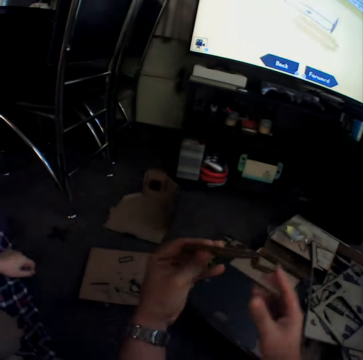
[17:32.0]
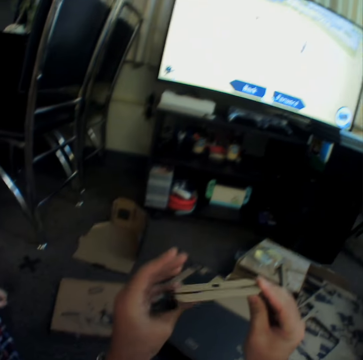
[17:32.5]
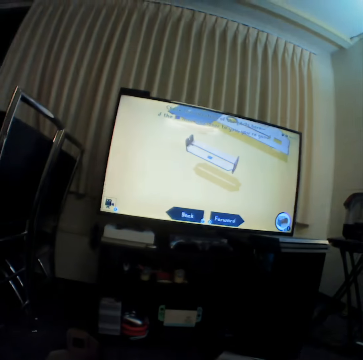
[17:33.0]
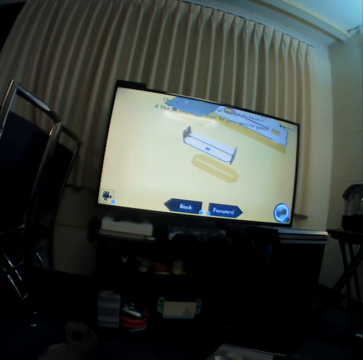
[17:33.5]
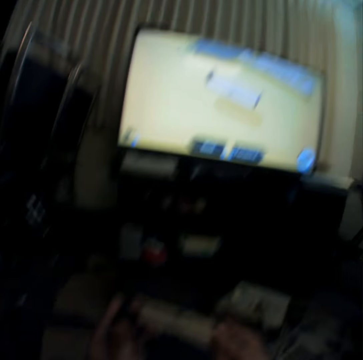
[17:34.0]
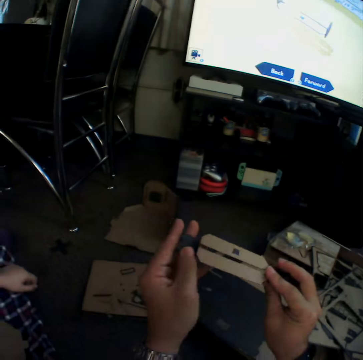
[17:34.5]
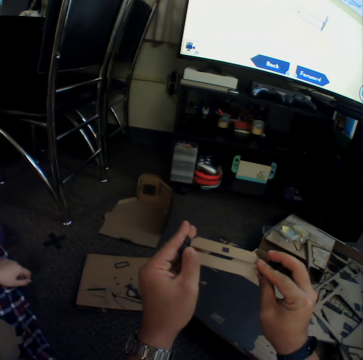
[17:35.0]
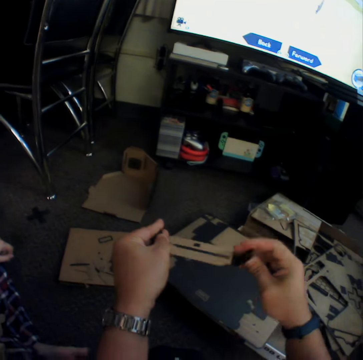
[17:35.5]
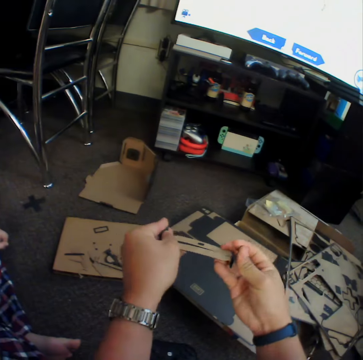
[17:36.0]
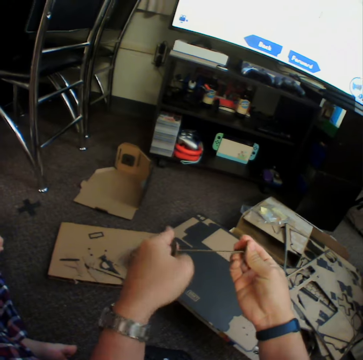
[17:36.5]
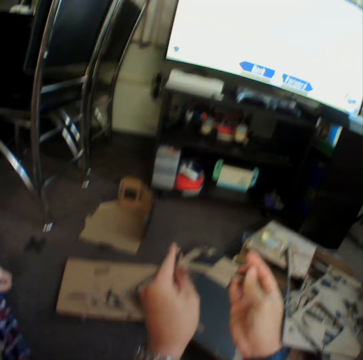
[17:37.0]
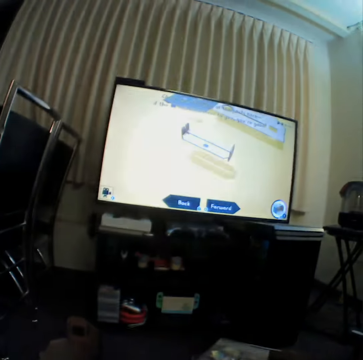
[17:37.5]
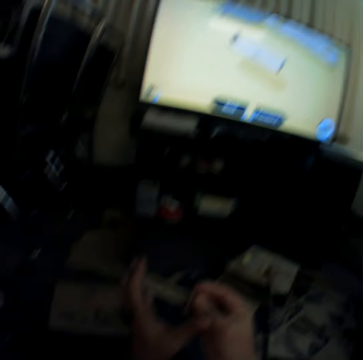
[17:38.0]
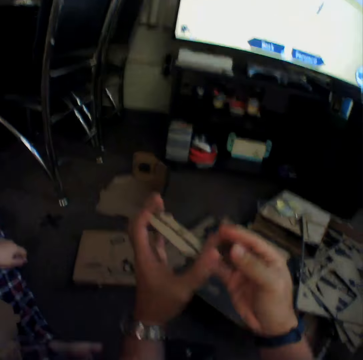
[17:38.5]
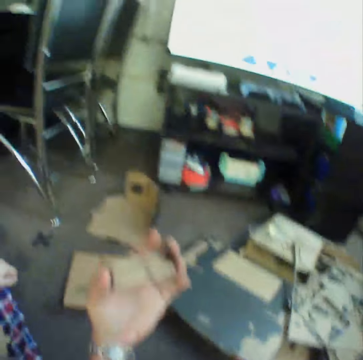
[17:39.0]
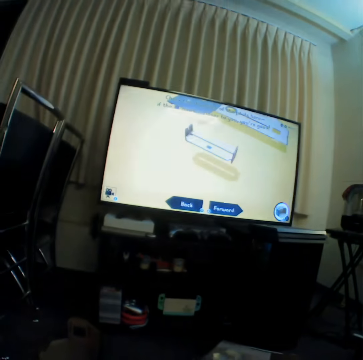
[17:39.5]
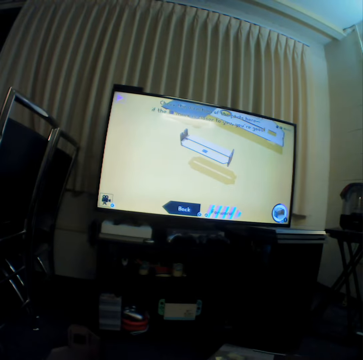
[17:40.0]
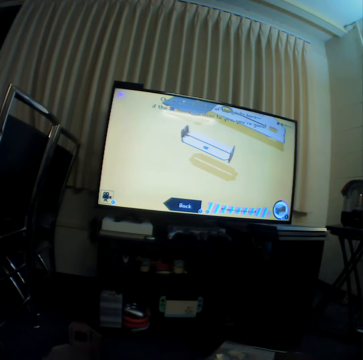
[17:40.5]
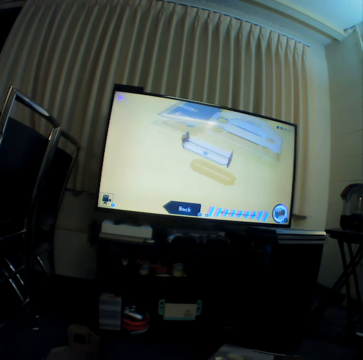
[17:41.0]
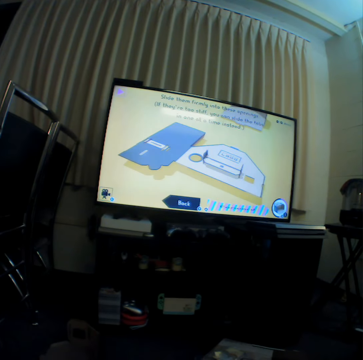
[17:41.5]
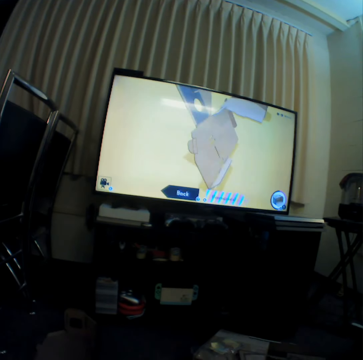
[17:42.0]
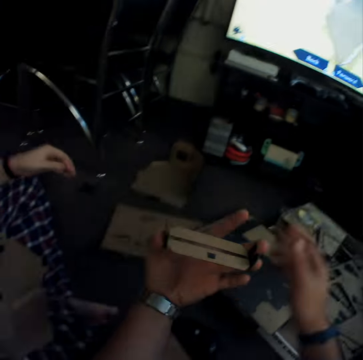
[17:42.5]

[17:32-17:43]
The camera wearer folds. They look at the television.

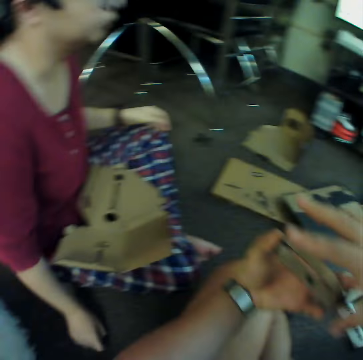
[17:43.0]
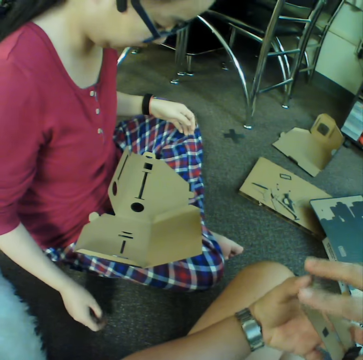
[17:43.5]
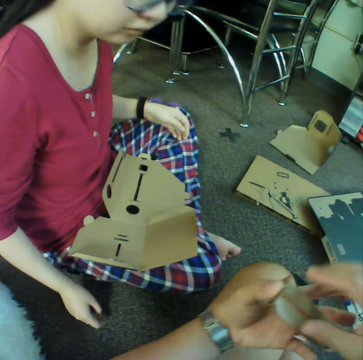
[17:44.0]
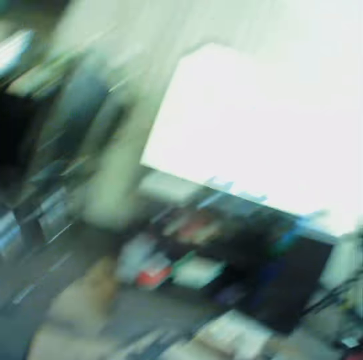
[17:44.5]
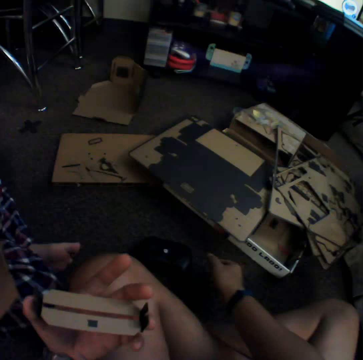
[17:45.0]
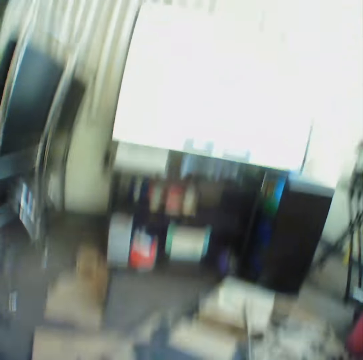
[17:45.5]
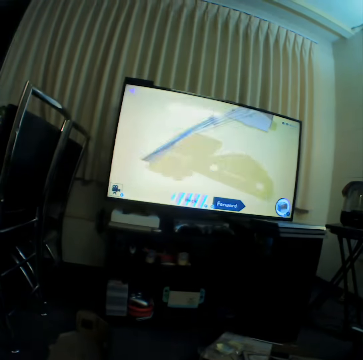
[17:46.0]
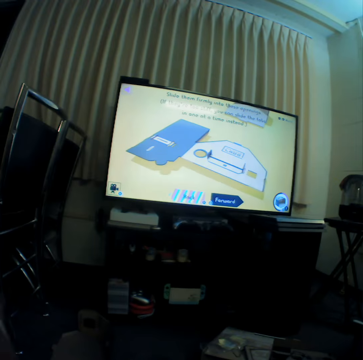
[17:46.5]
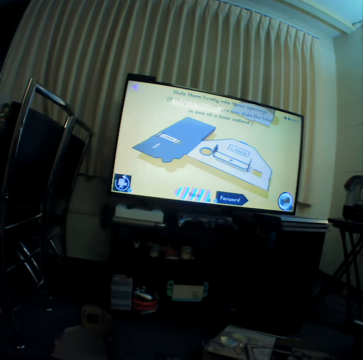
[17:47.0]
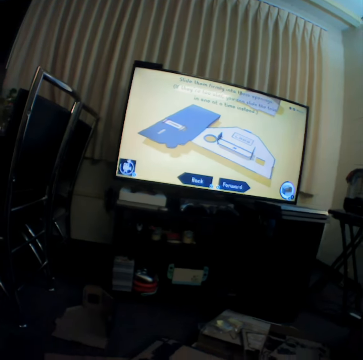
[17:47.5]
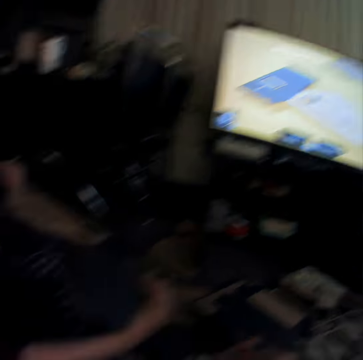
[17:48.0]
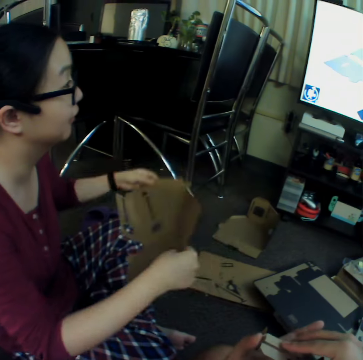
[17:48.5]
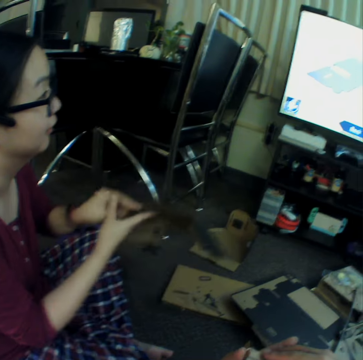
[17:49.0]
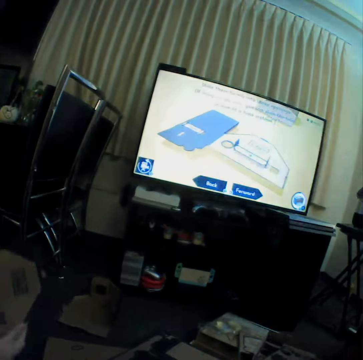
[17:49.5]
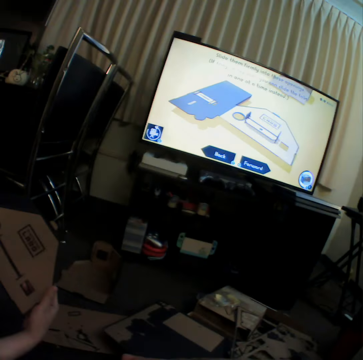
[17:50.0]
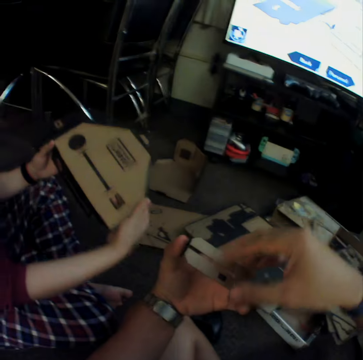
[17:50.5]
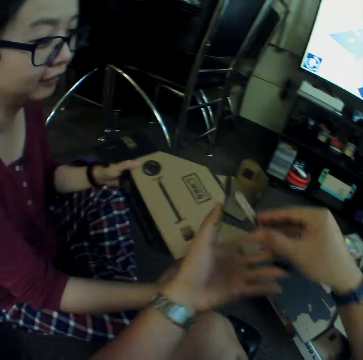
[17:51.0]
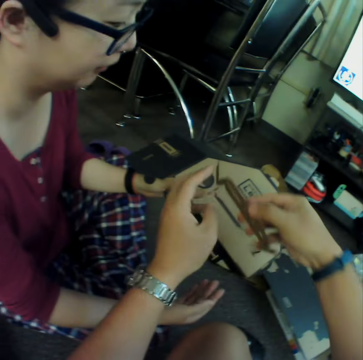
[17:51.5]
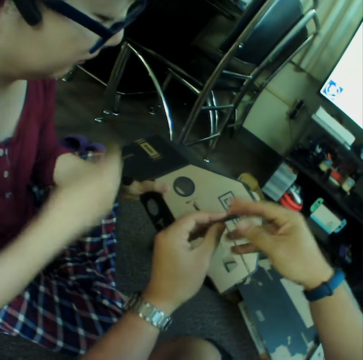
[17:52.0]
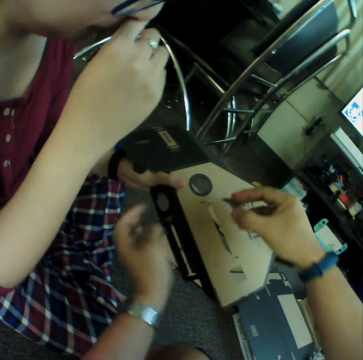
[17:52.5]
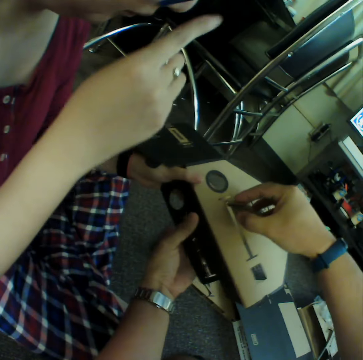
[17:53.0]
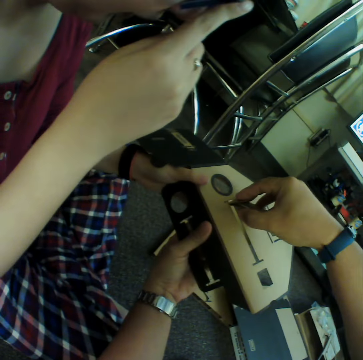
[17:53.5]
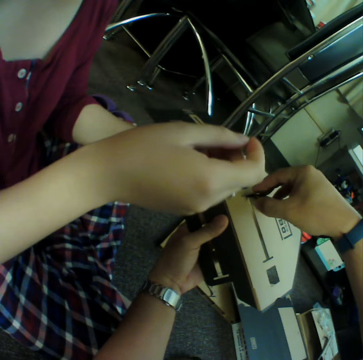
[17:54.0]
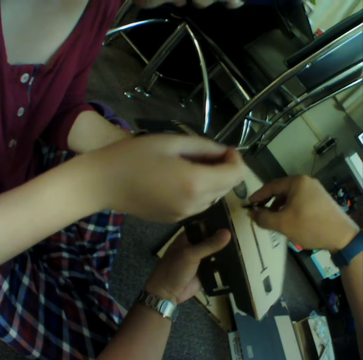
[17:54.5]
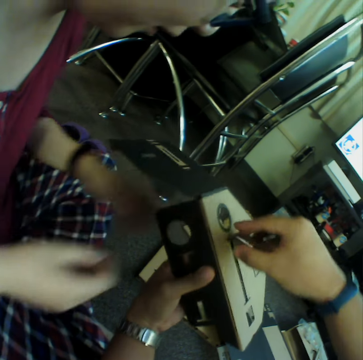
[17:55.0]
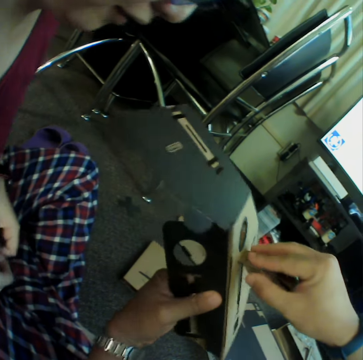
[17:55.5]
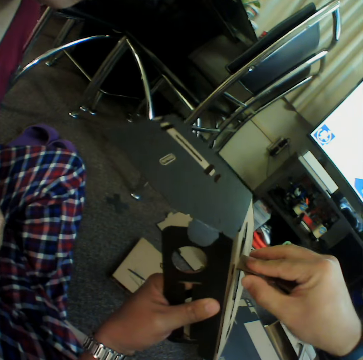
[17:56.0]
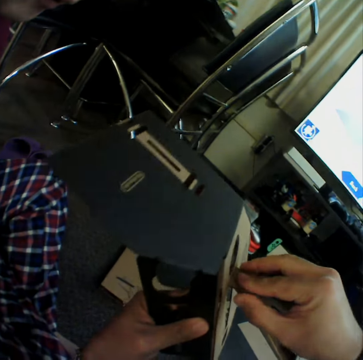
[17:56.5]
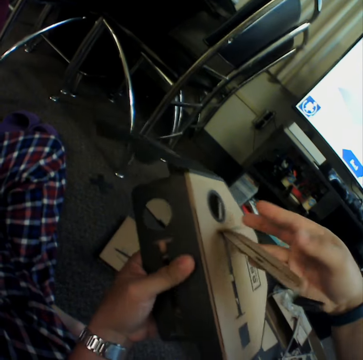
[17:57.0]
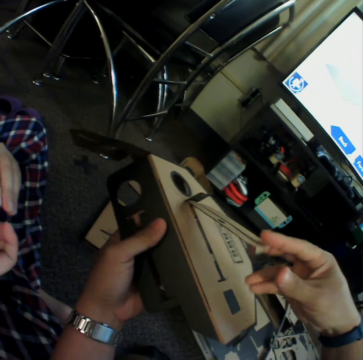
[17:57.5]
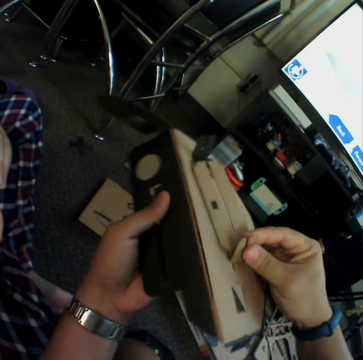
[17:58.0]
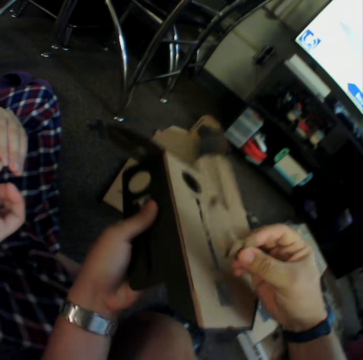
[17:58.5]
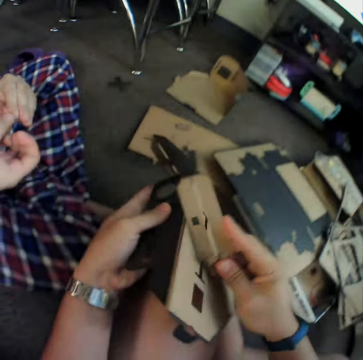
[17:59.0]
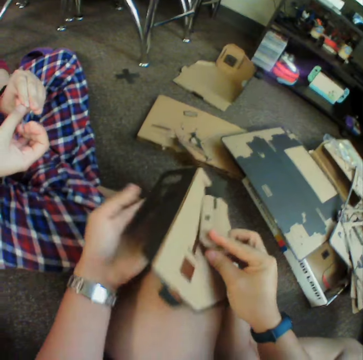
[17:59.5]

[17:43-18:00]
The camera wearer holds craft material with hands. A girl looks at the piece of box. The camera wearer presses the game controller on the floor and watches television. The girl looks at the television. The girl holds the craft material with hands and touches her nose. The camera wearer pieces together pieces of box. The girl leaves the pieces of box.

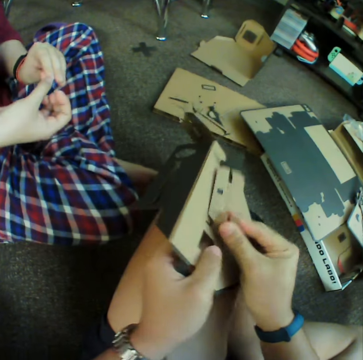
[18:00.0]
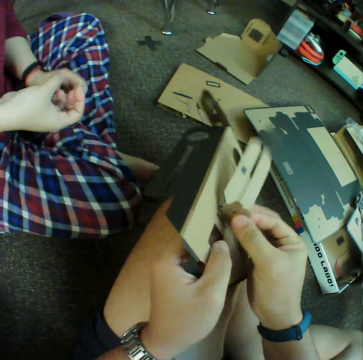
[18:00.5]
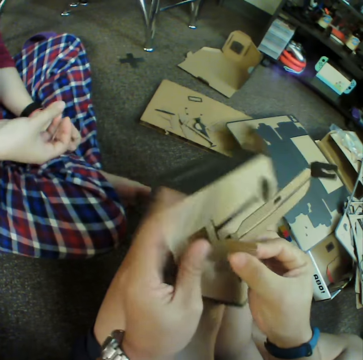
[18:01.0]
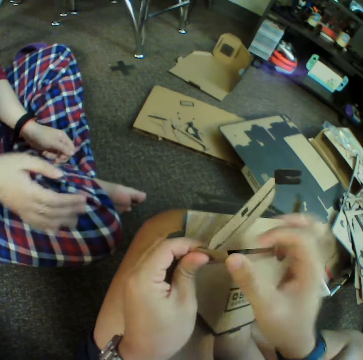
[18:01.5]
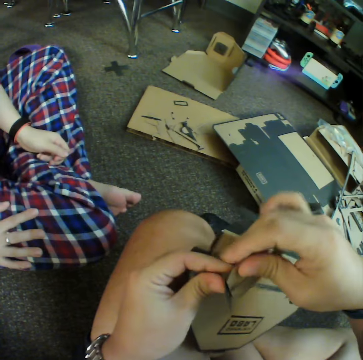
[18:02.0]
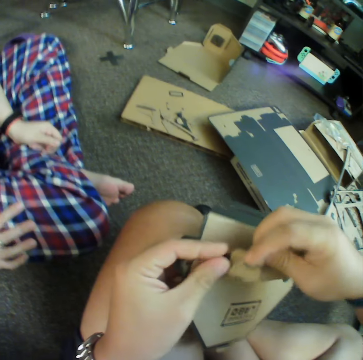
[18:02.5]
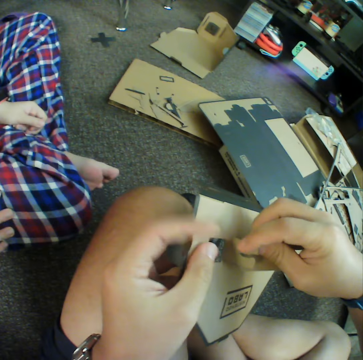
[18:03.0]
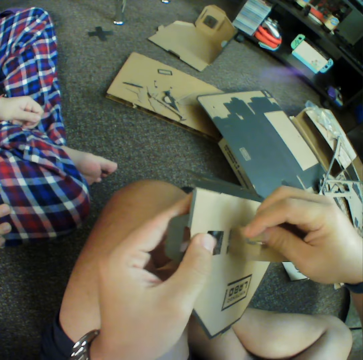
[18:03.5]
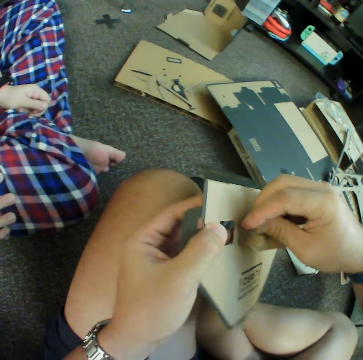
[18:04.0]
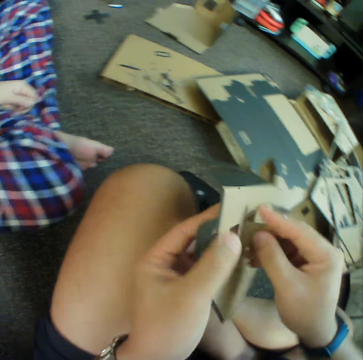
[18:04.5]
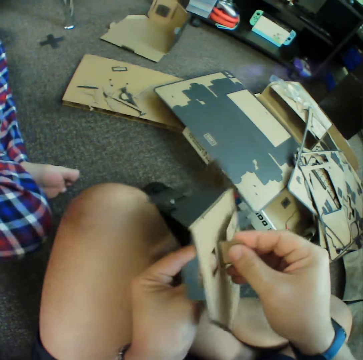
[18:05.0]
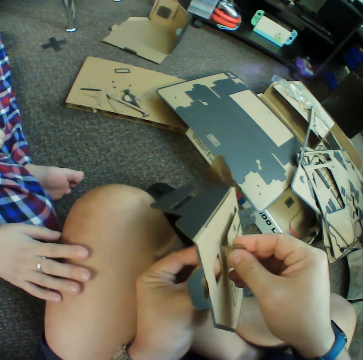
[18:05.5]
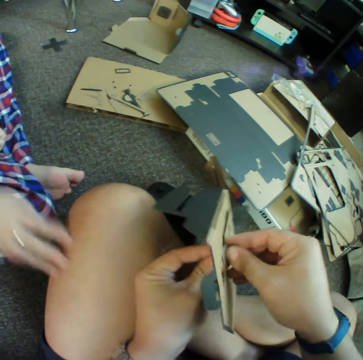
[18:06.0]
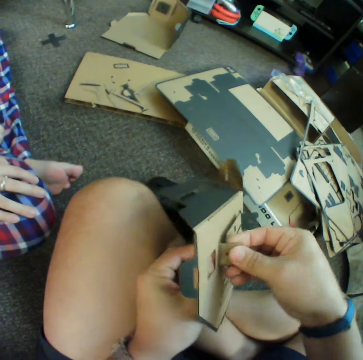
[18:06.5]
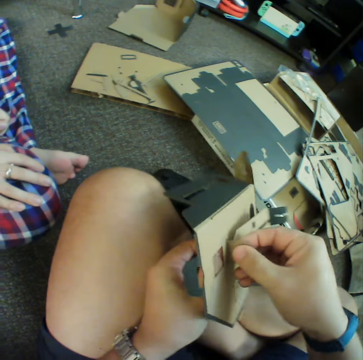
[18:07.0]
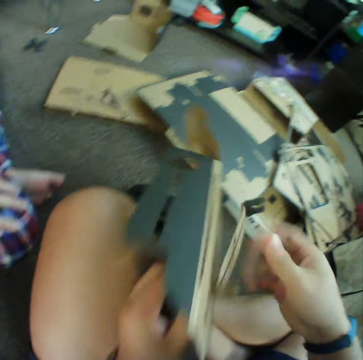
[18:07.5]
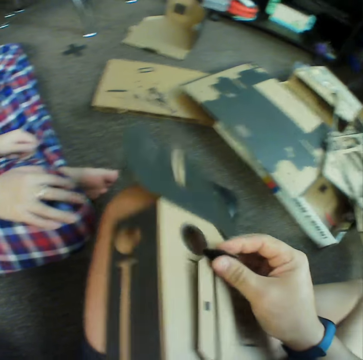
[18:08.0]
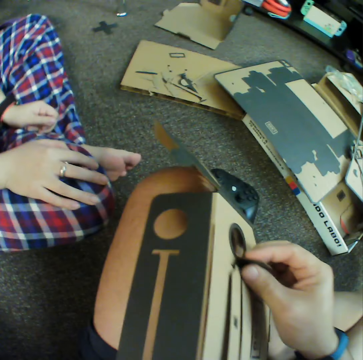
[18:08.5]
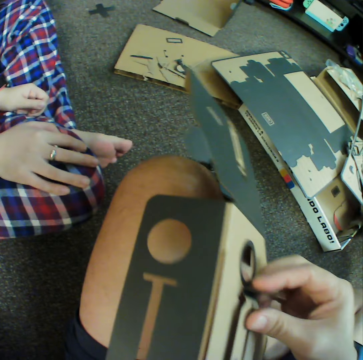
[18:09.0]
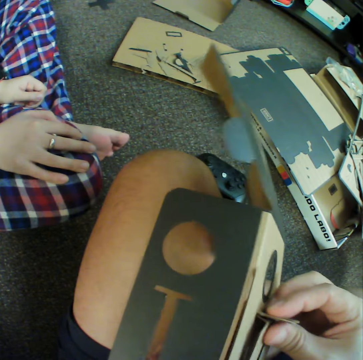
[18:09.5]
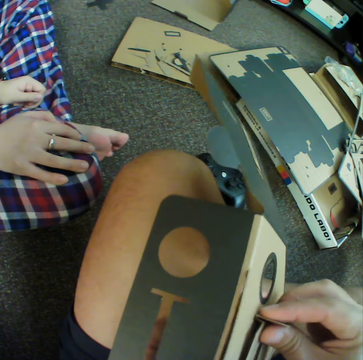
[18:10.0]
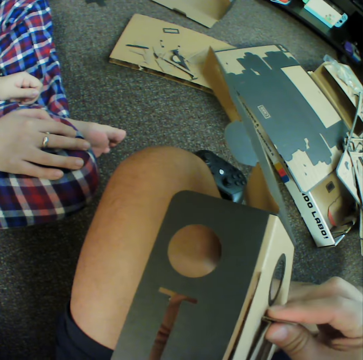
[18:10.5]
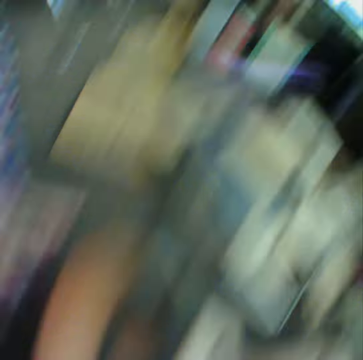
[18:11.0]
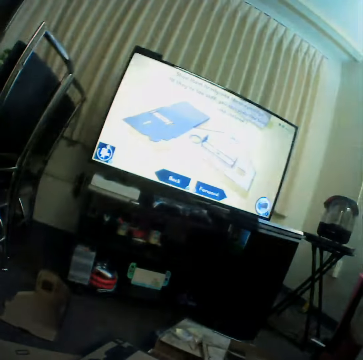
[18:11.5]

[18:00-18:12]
A girl touches the camera wearer on the lap. The camera wearer joins craft materials.
